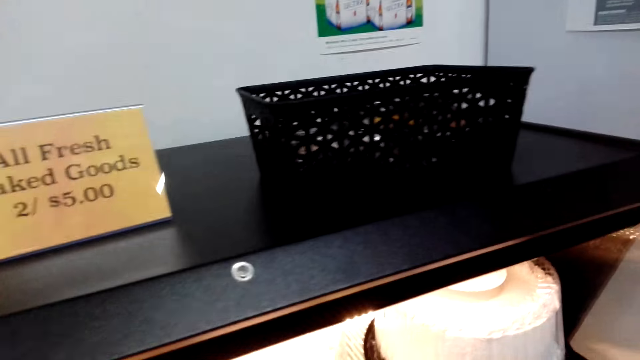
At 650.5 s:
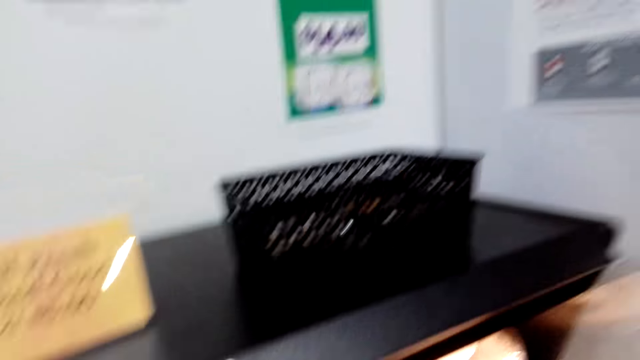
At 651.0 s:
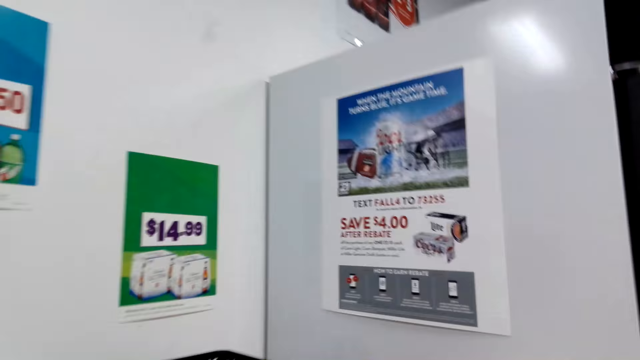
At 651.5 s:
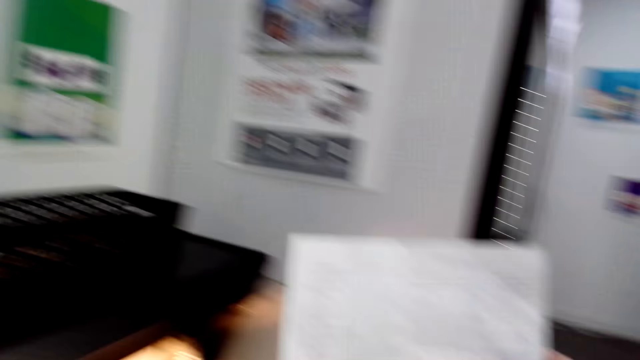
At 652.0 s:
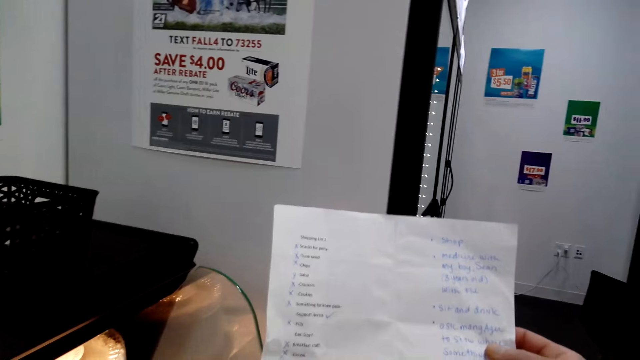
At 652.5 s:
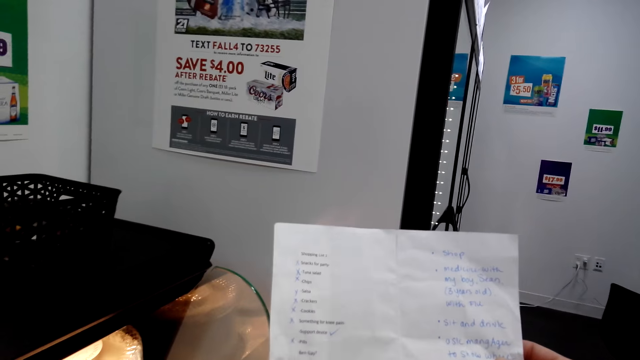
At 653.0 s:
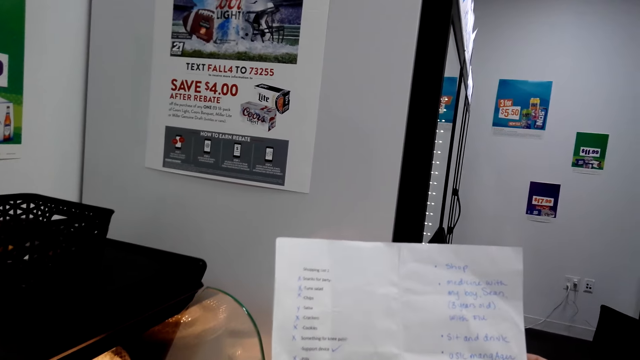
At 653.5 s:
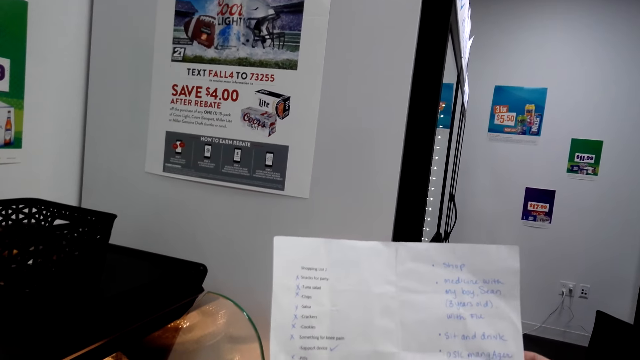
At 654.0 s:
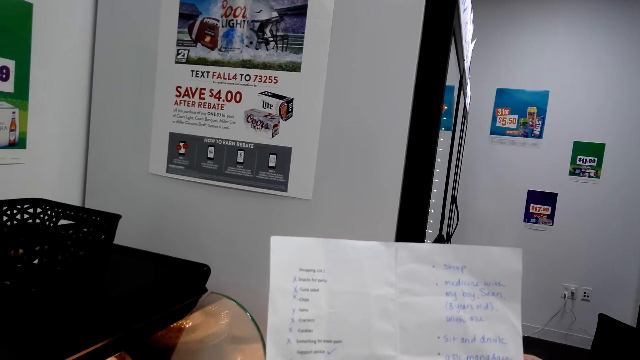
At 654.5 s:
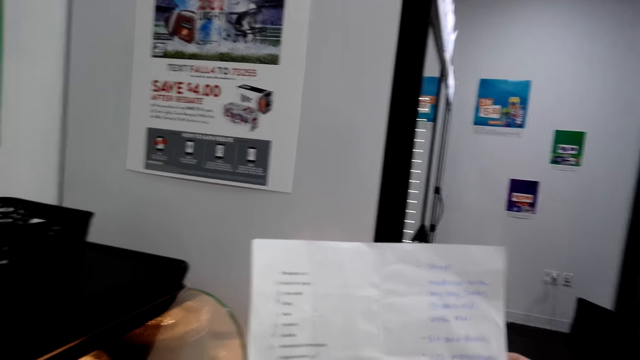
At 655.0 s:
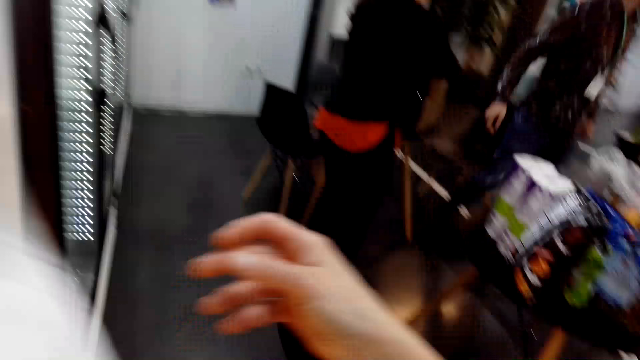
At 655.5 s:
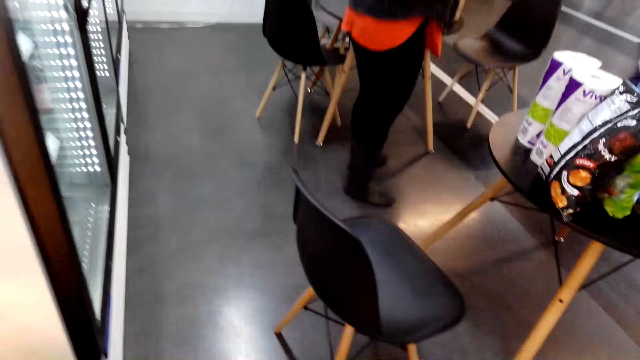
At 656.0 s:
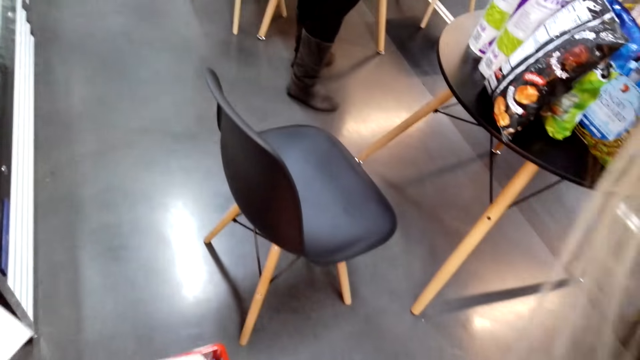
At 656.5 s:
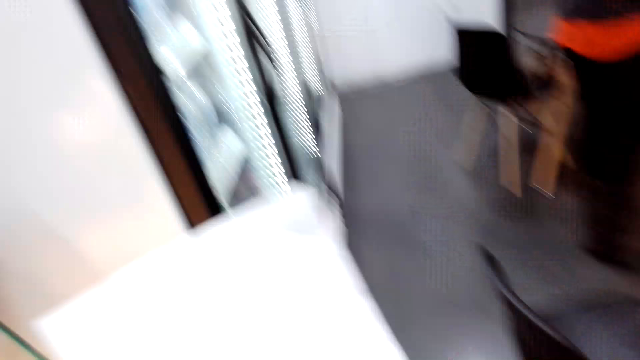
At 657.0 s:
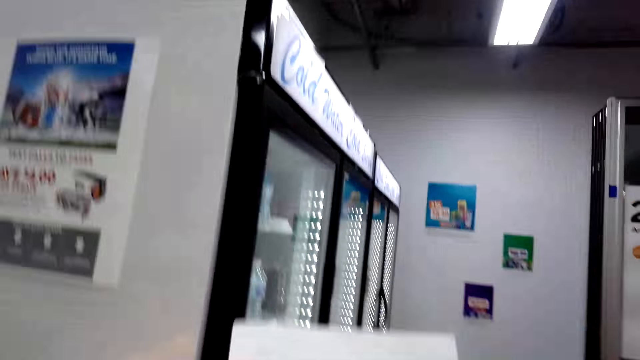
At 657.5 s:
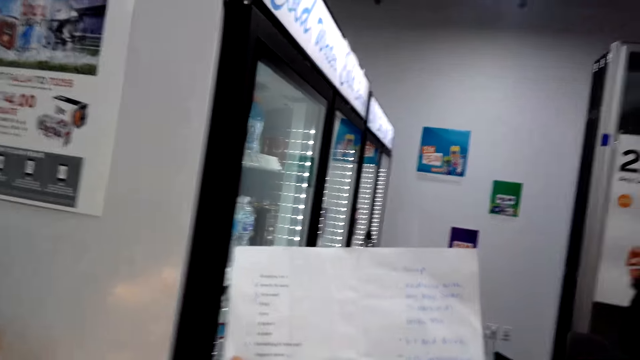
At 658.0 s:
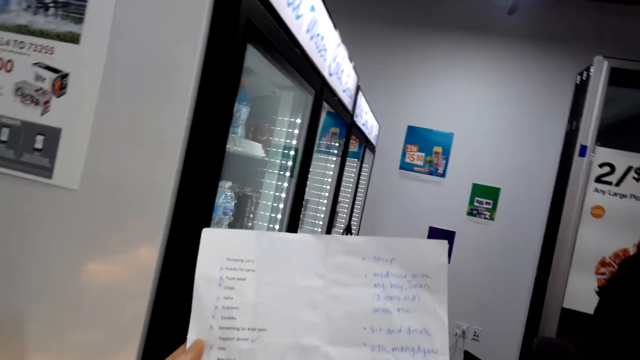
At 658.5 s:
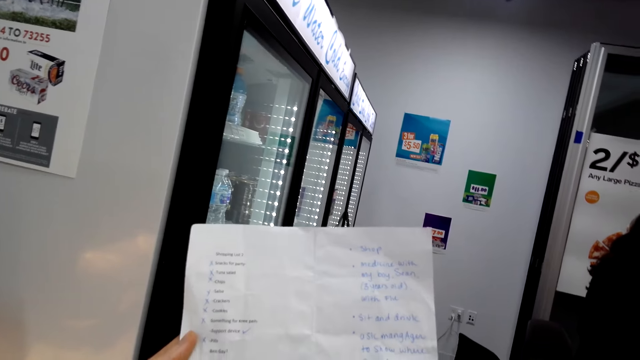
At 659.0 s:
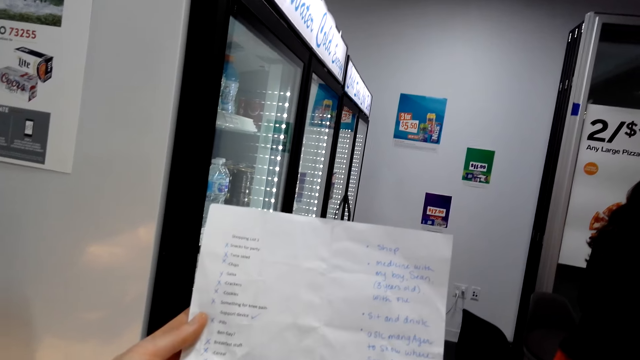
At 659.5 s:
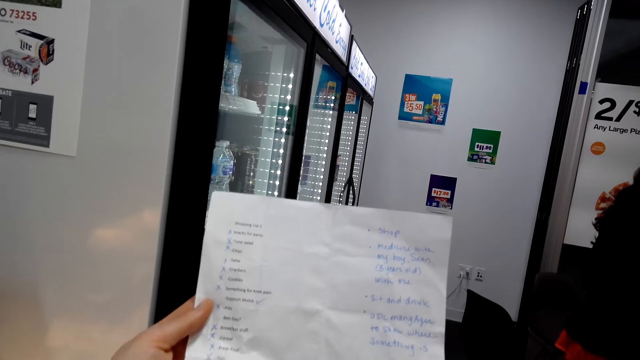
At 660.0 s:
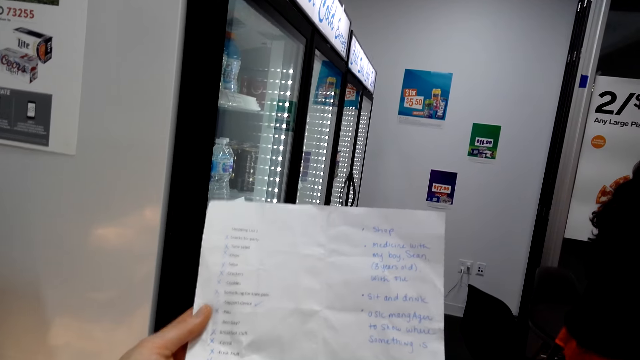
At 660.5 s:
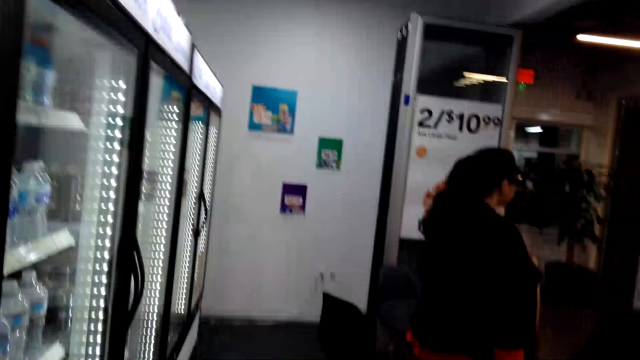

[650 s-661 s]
The camera wearer reads the menu. They exchange the menu to the left hand and look around. They walk around and read the menu.

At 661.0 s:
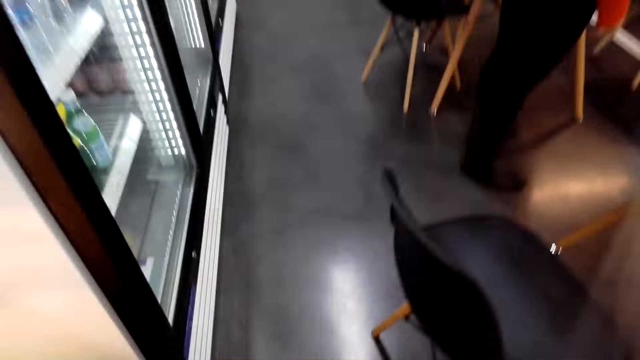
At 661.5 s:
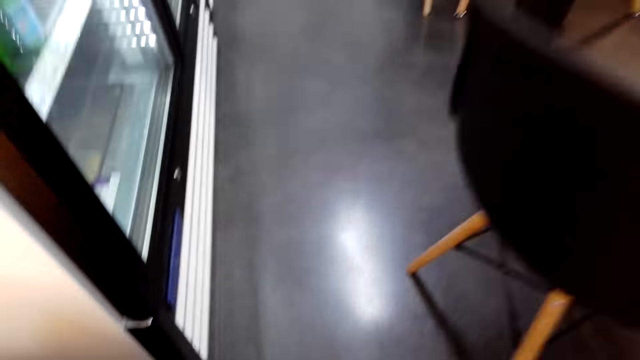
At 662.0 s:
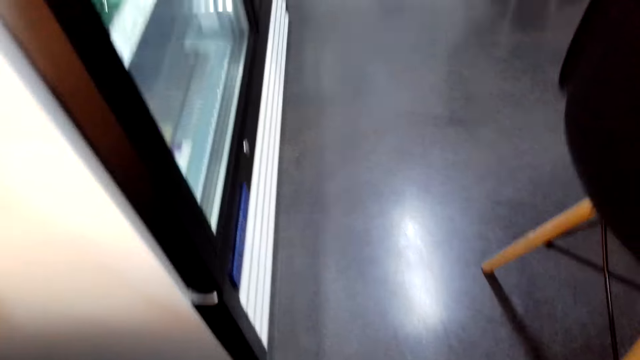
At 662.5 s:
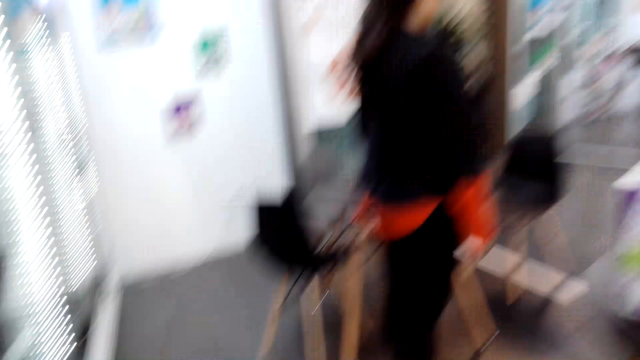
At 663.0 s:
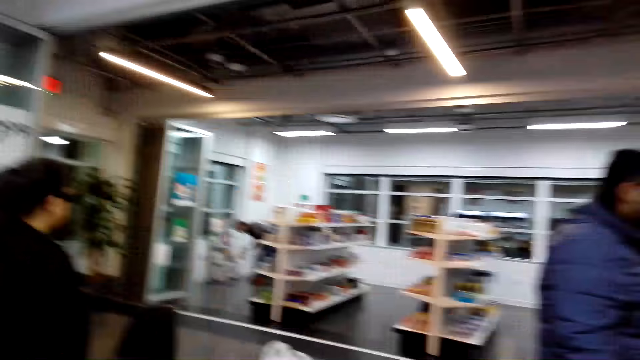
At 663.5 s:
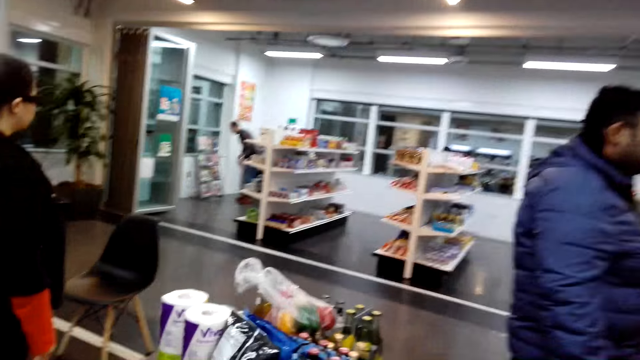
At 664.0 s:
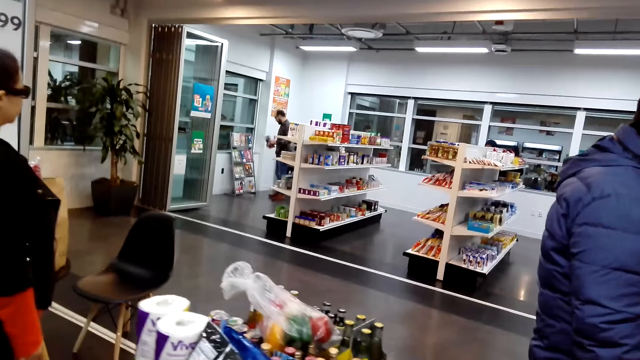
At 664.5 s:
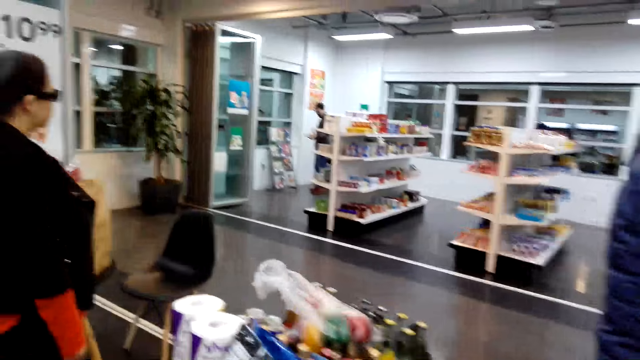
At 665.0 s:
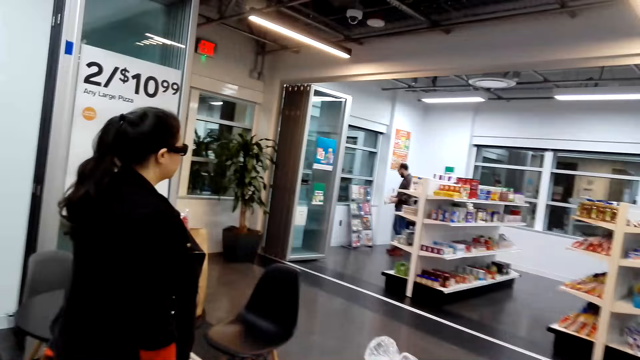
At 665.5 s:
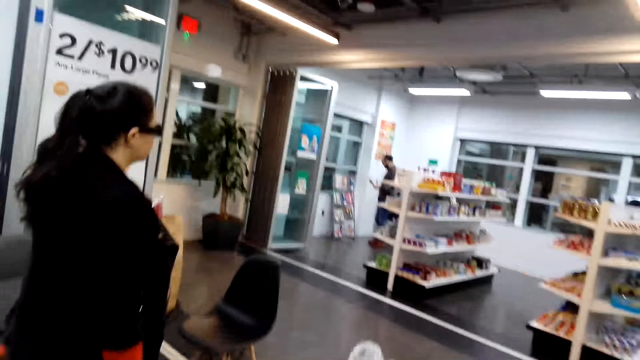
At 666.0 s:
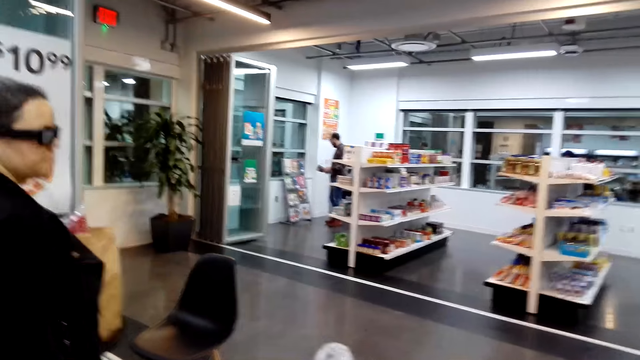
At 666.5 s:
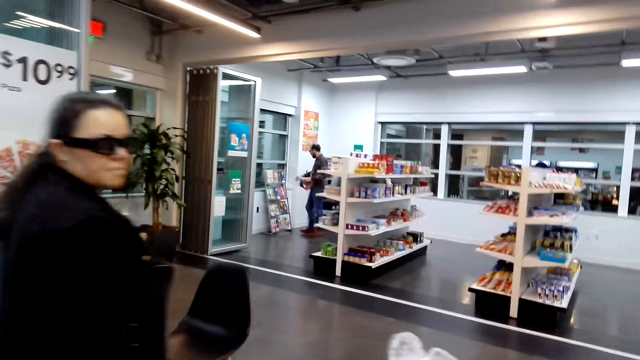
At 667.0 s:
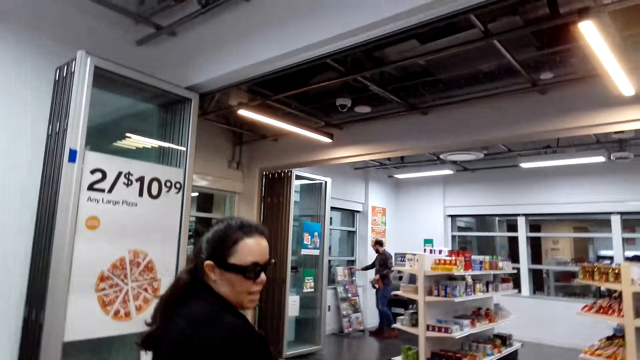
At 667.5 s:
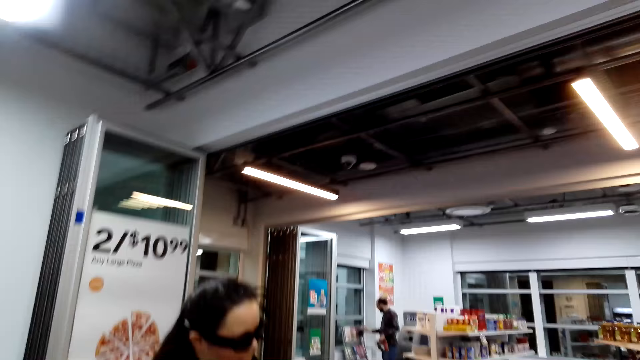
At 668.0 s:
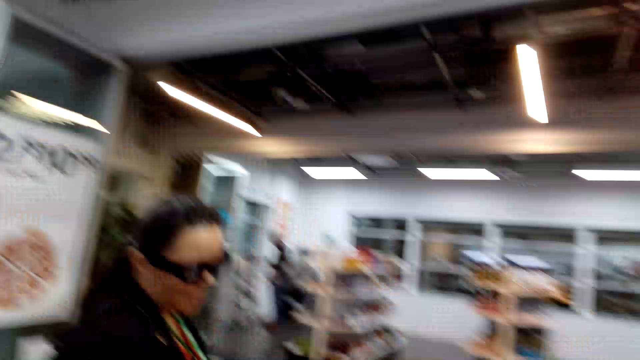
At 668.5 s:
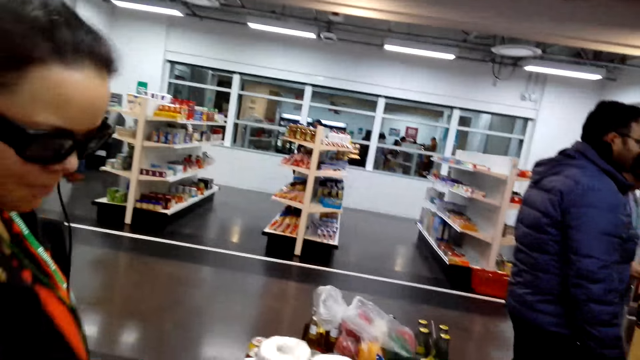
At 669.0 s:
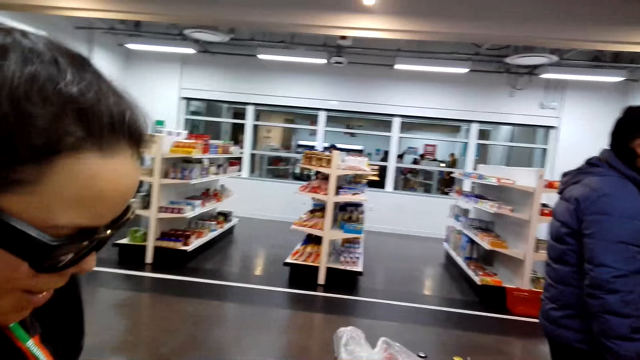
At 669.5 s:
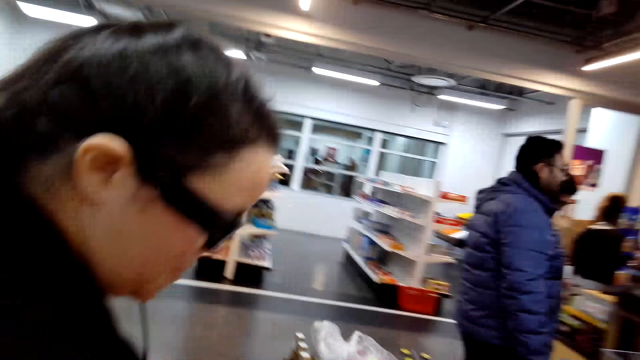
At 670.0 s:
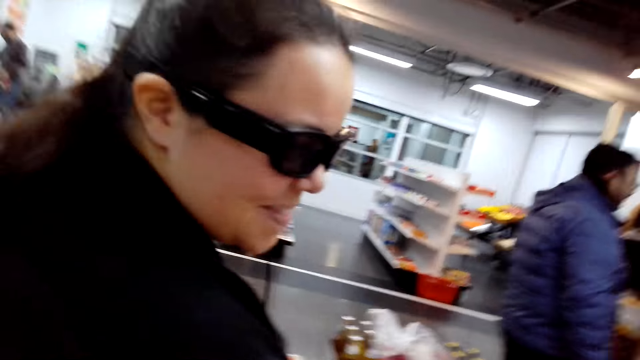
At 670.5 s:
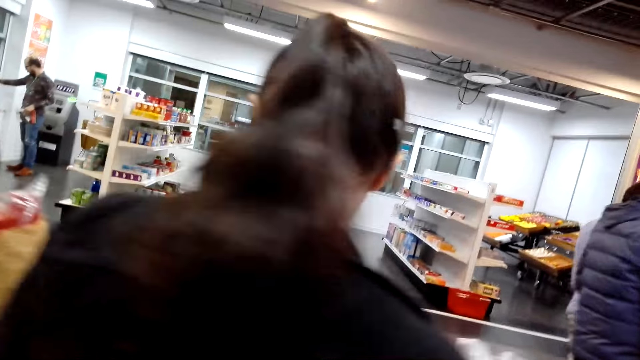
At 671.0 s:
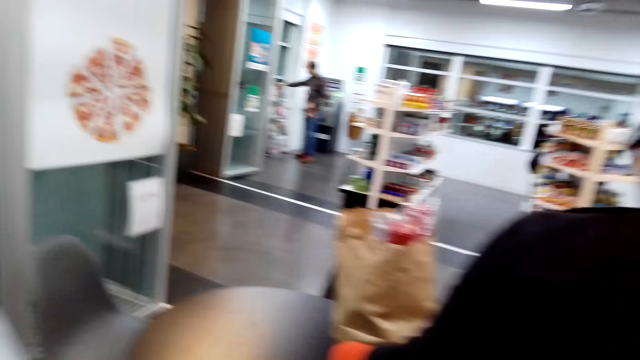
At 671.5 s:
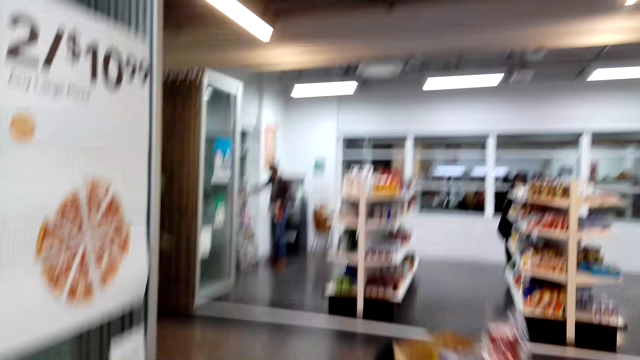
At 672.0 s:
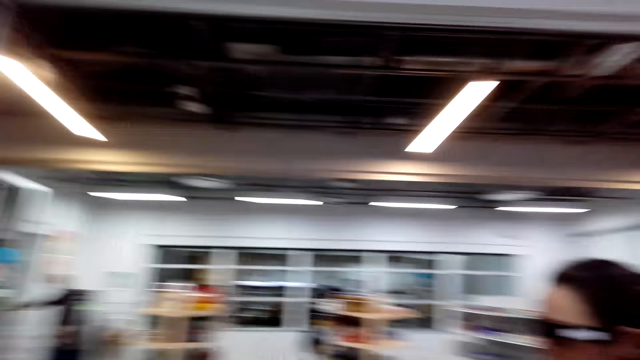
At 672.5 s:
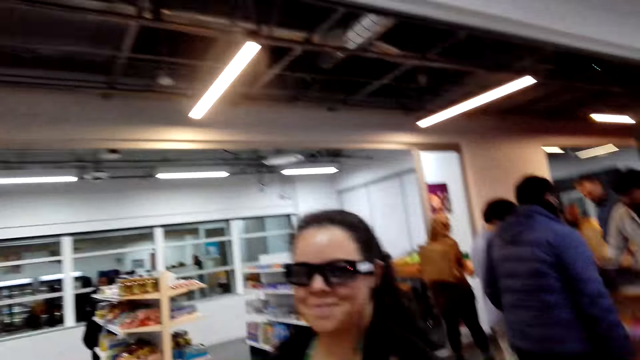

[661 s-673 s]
The camera wearer walks around, looks around, and talks. A woman talks. The camera wearer interacts with the woman. They talk and look around.
